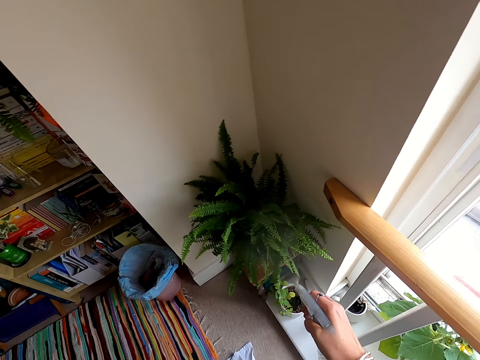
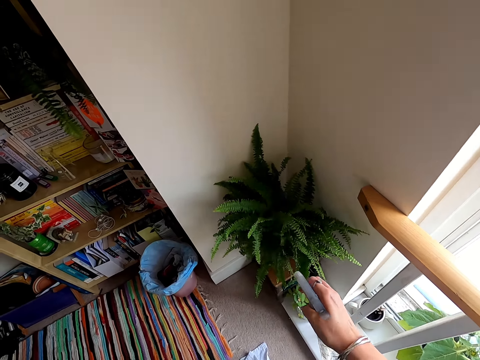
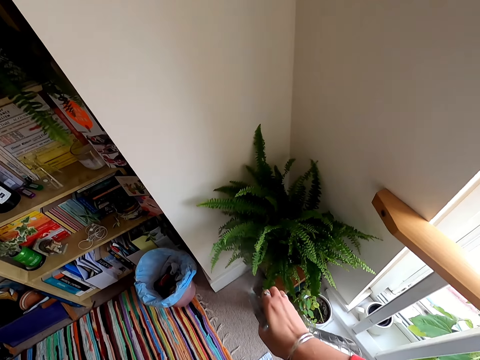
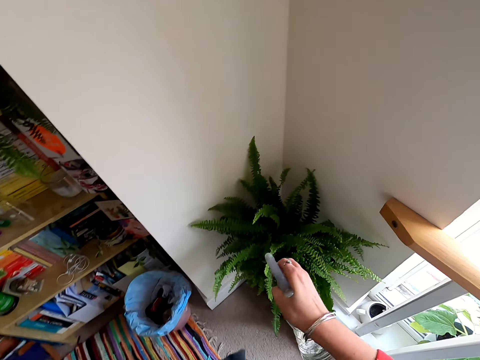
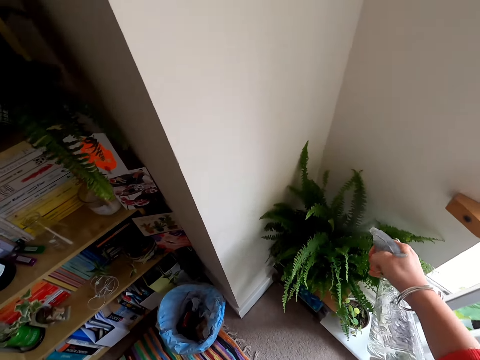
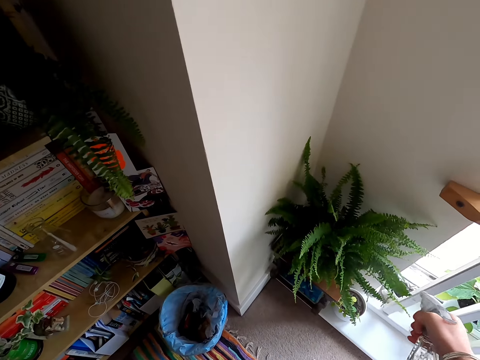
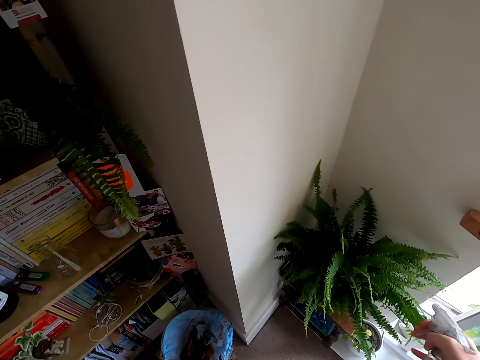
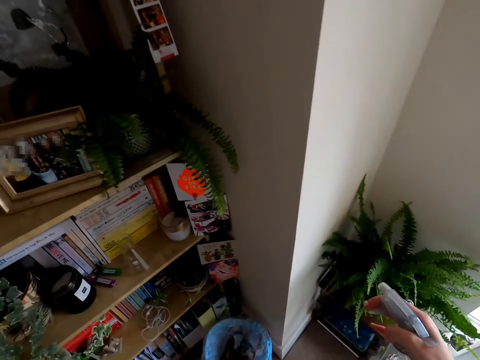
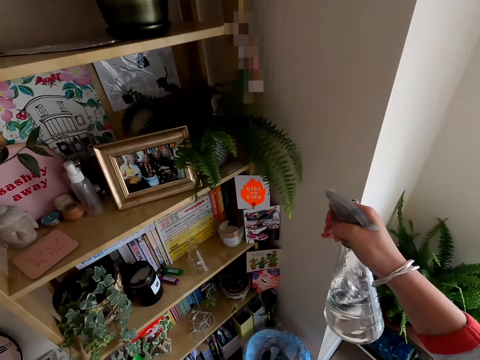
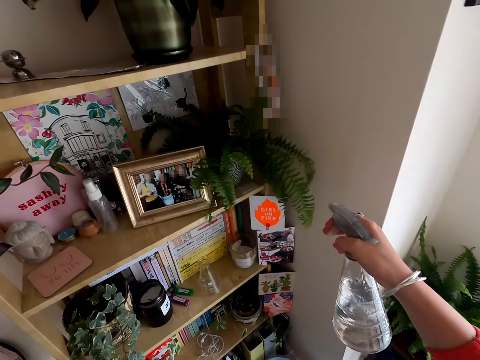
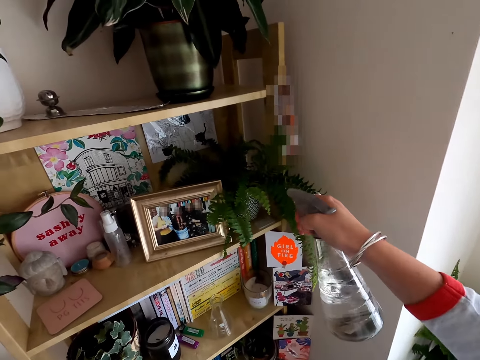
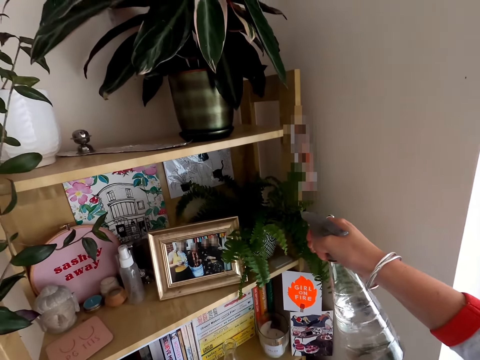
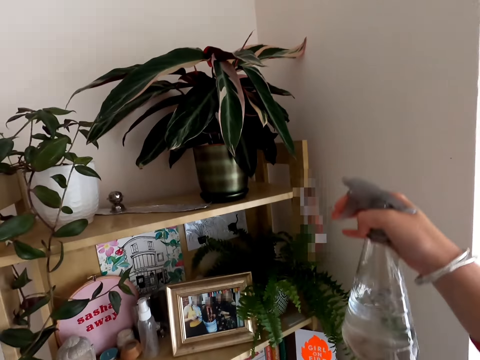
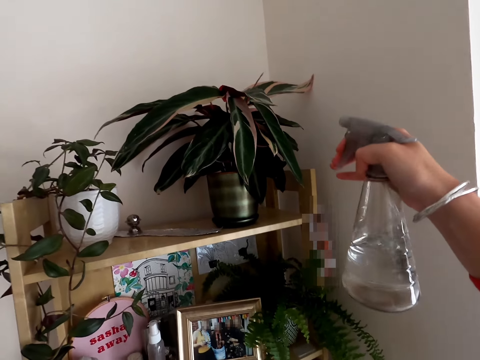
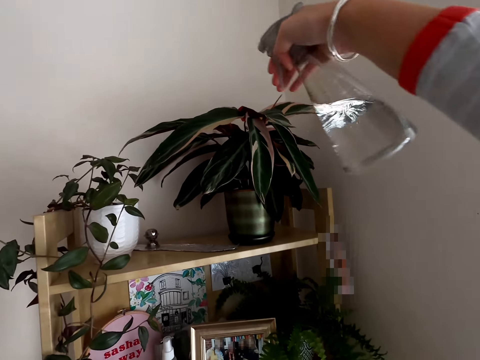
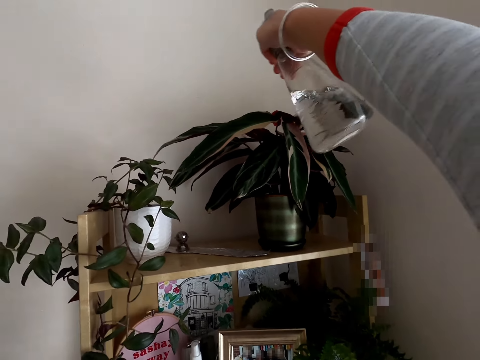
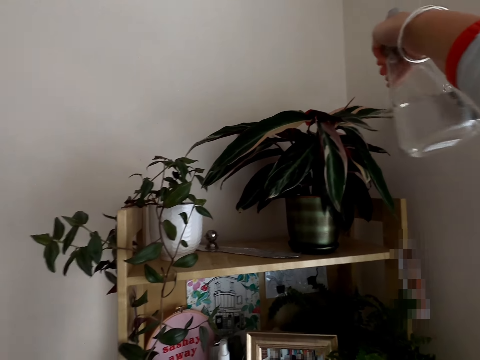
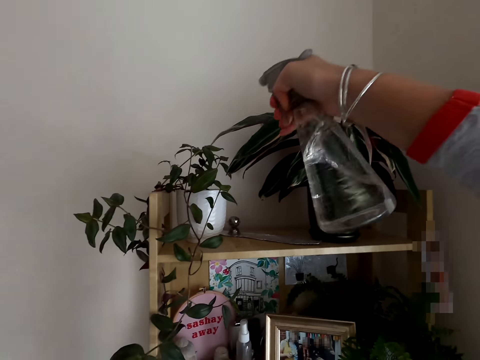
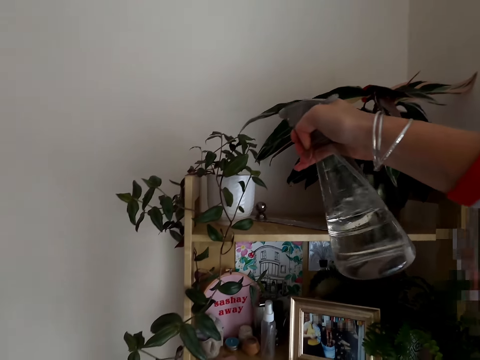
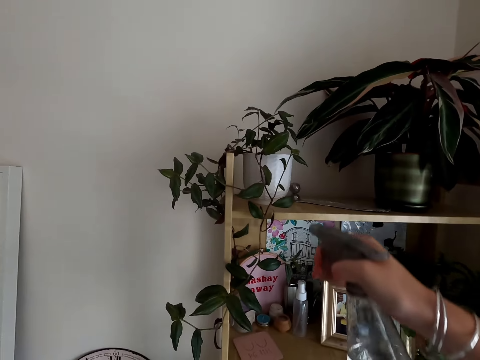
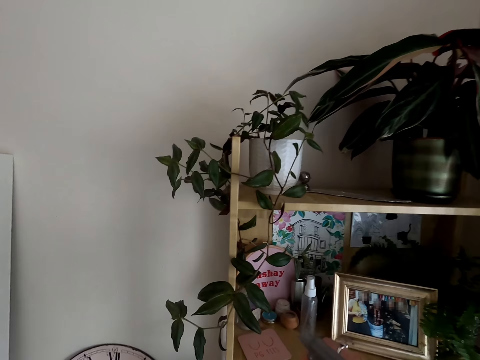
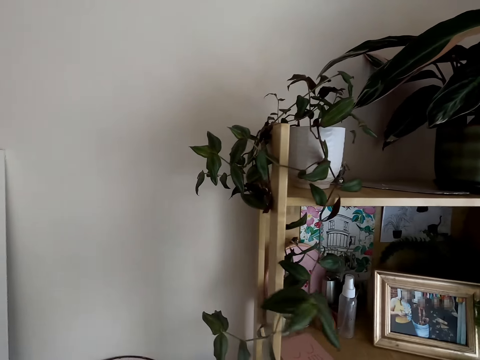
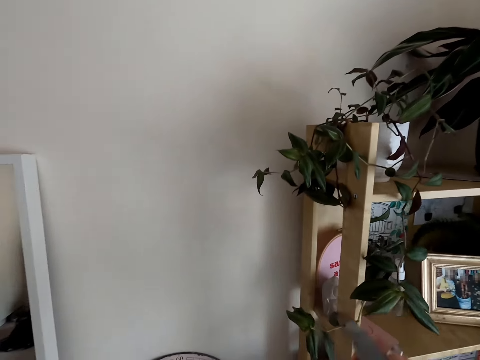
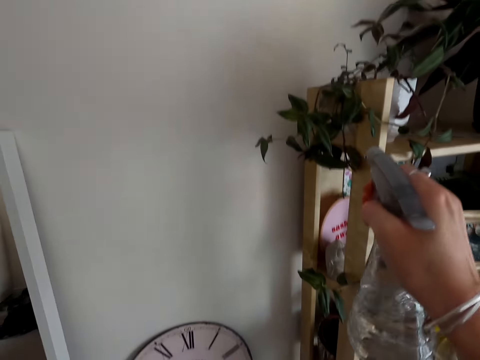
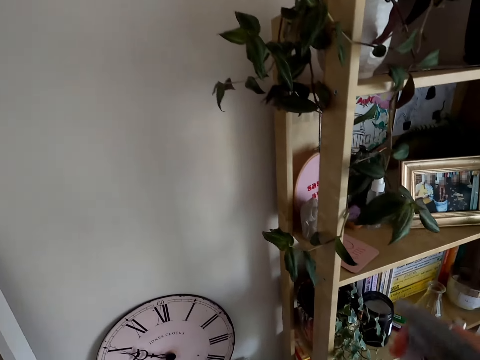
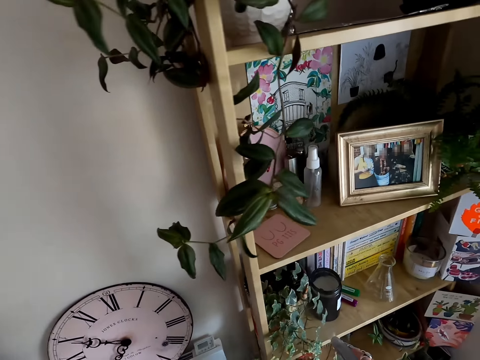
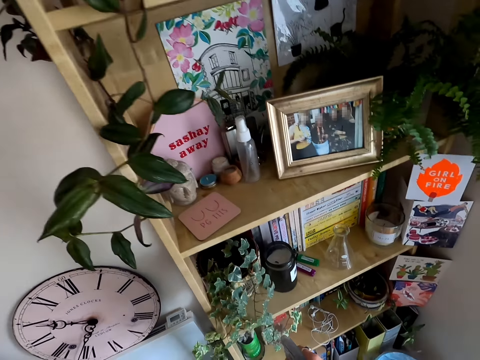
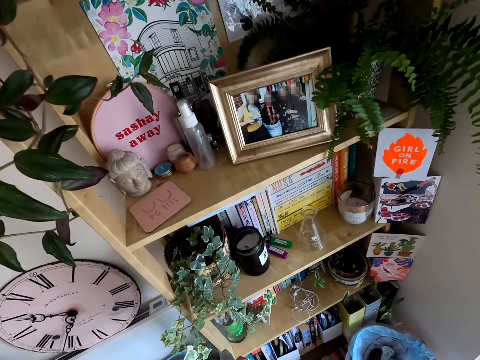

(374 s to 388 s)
The camera wearer lifts the bottle. They spray the plant. They lift the bottle. They spray the plant.

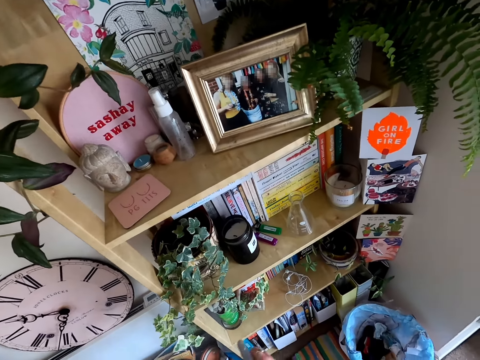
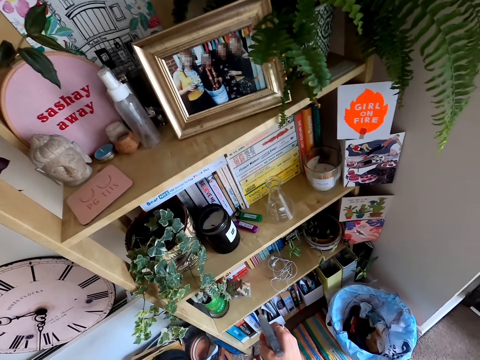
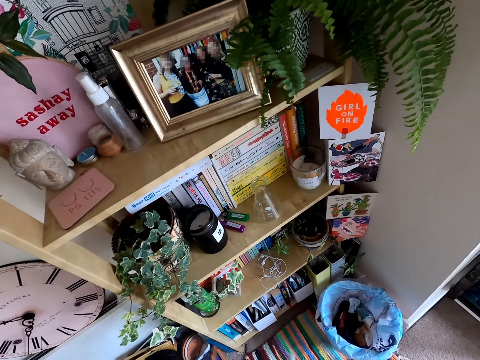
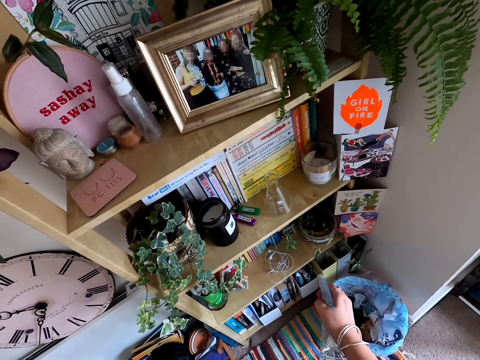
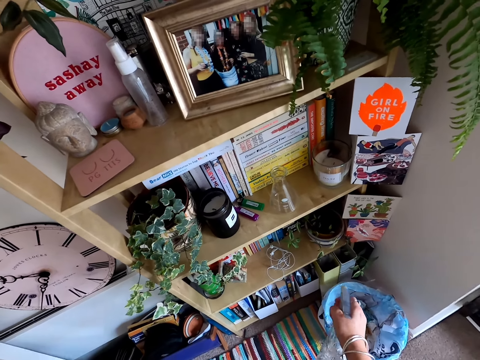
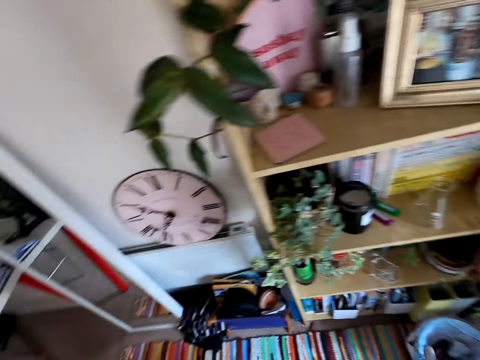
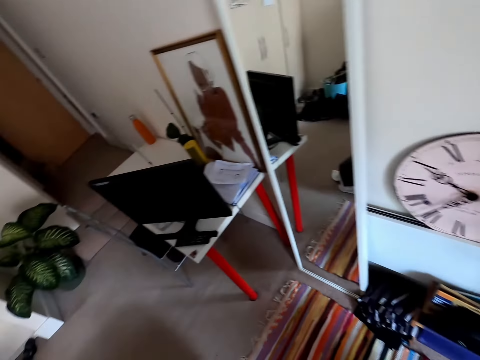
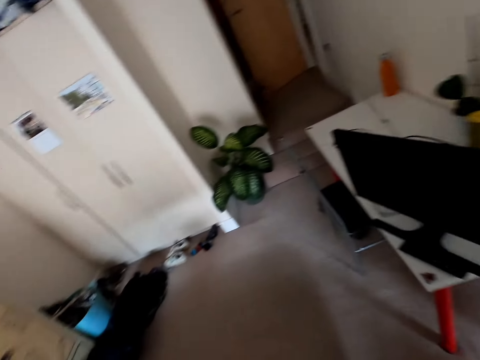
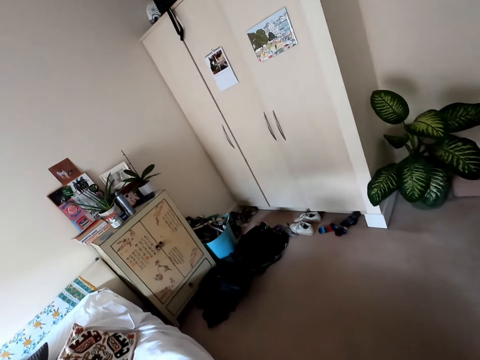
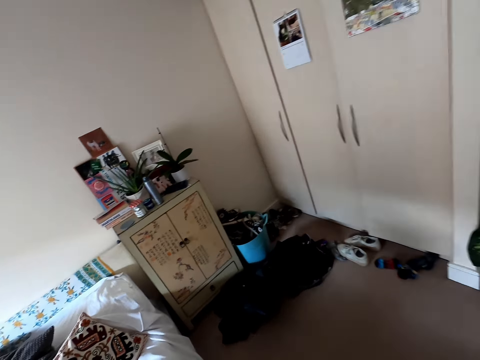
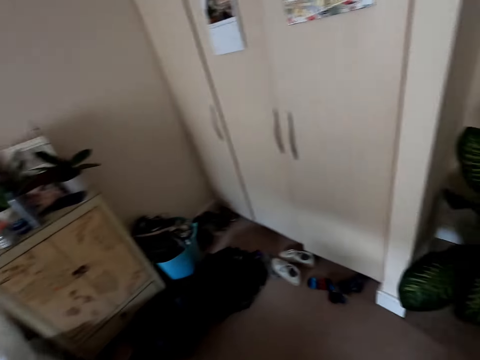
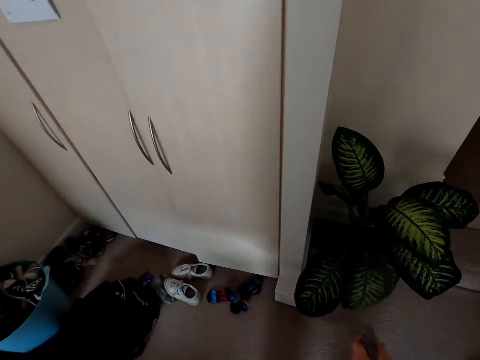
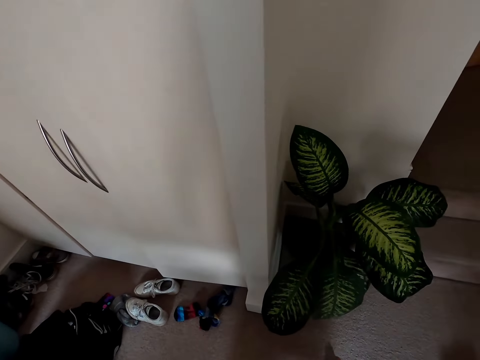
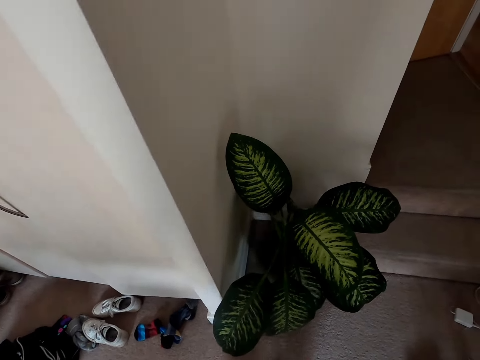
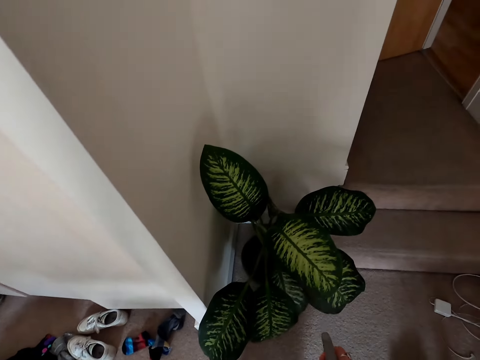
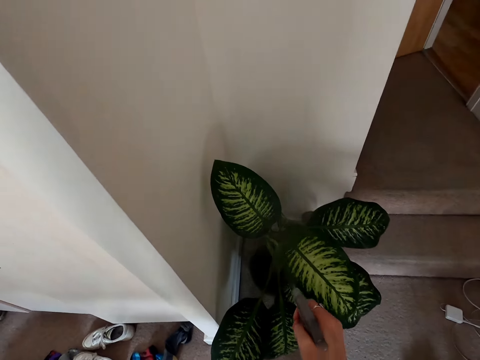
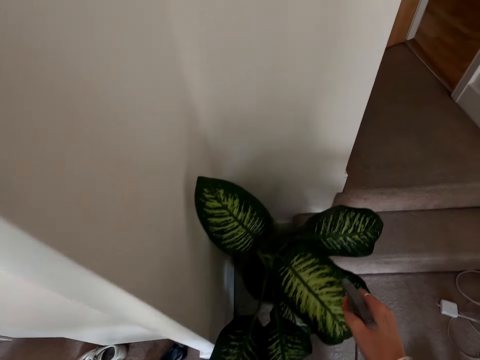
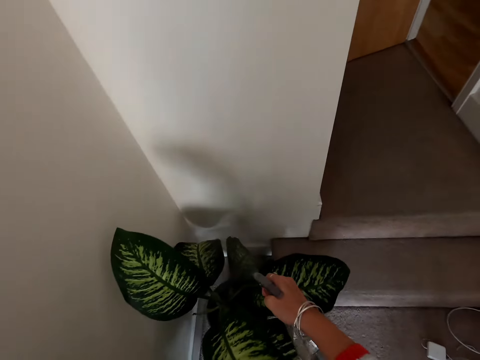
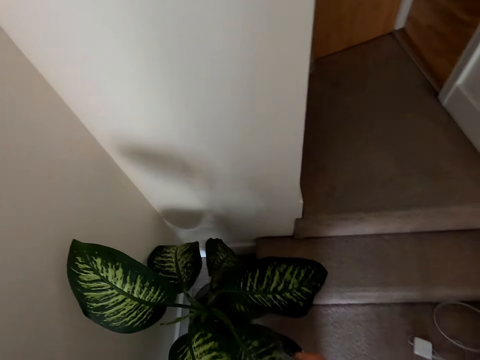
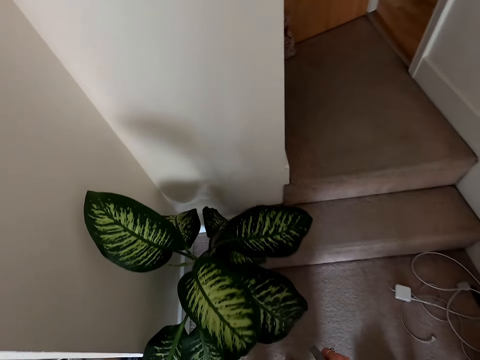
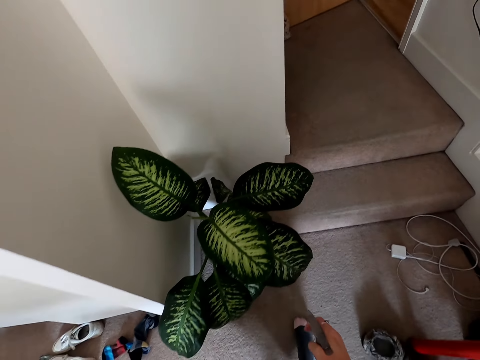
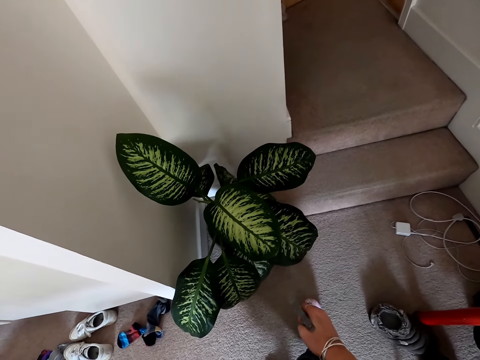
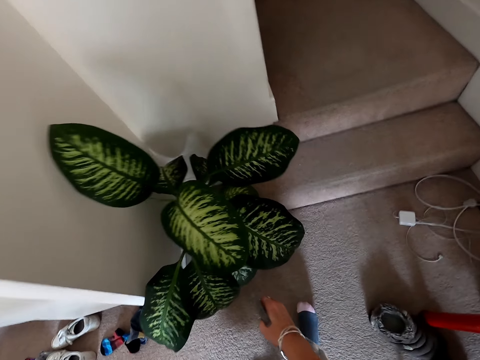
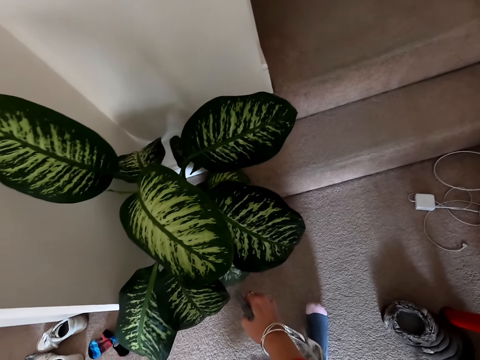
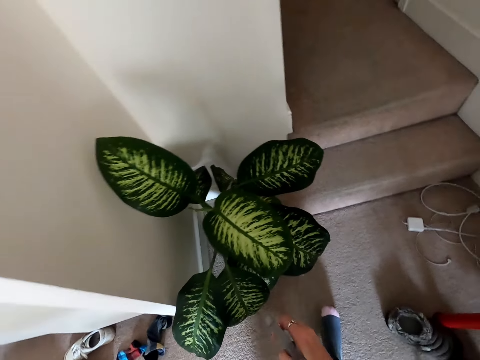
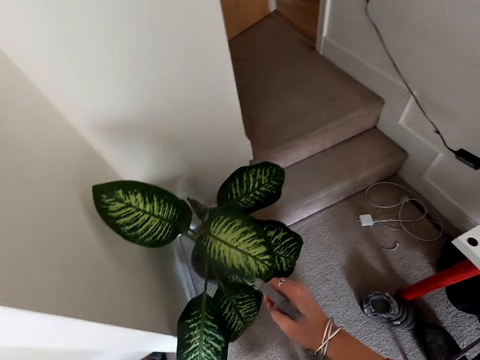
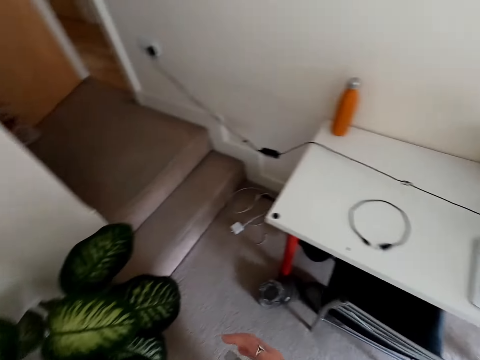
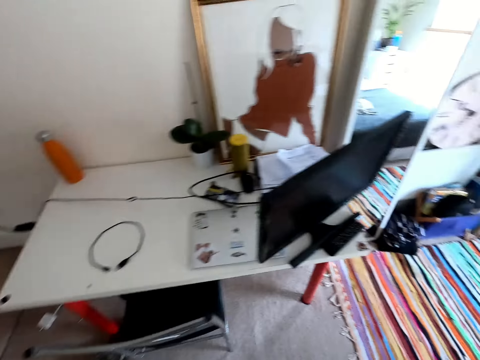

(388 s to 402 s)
The camera wearer walks around. They spray the plant. They walk around.
